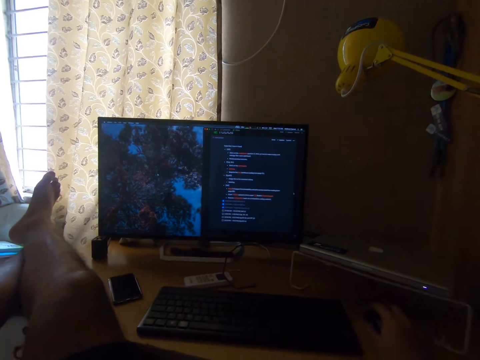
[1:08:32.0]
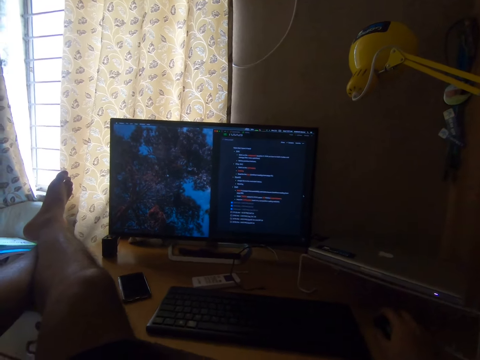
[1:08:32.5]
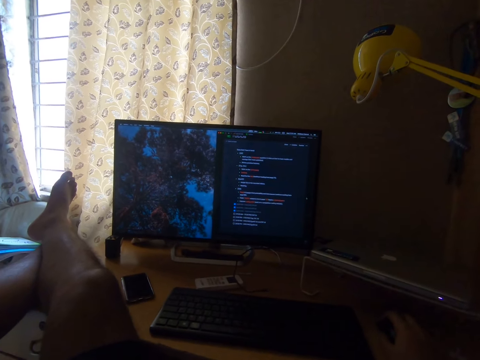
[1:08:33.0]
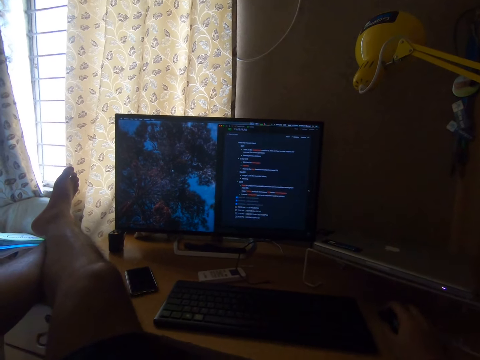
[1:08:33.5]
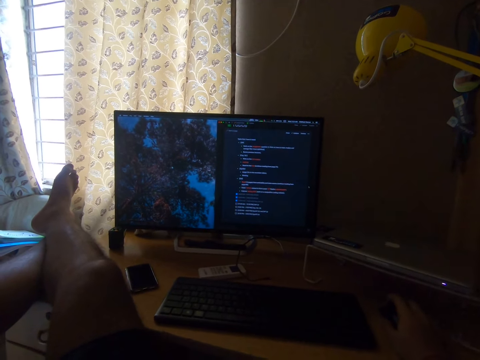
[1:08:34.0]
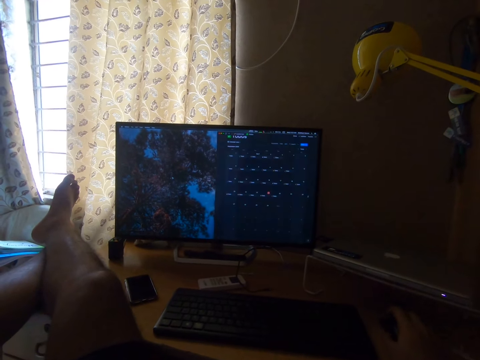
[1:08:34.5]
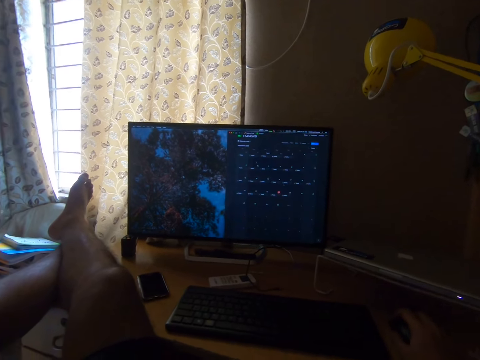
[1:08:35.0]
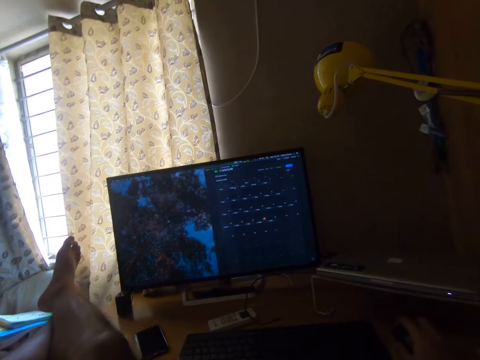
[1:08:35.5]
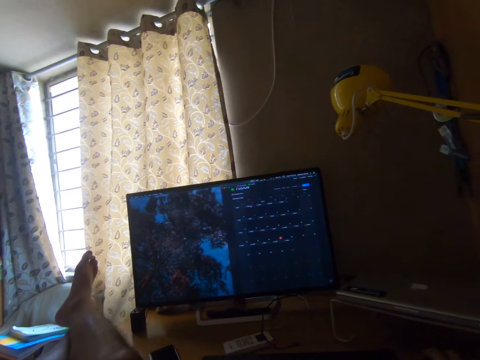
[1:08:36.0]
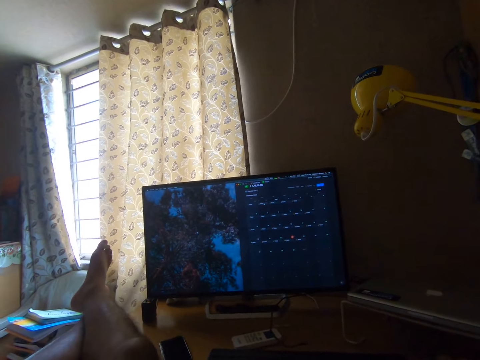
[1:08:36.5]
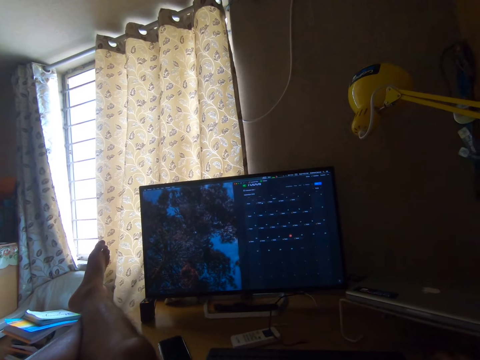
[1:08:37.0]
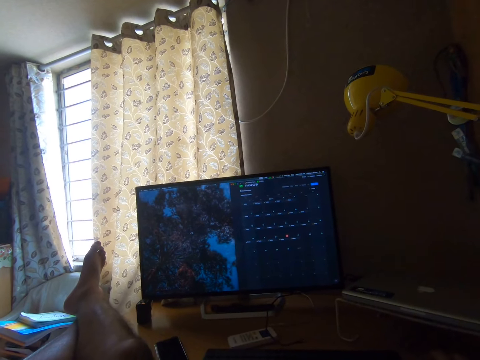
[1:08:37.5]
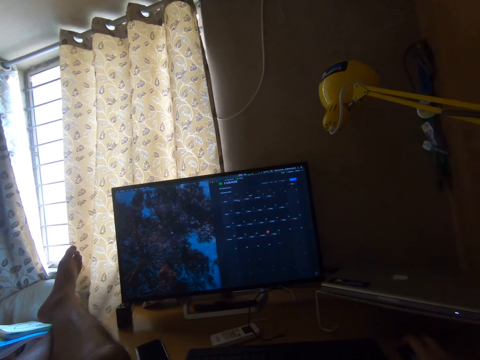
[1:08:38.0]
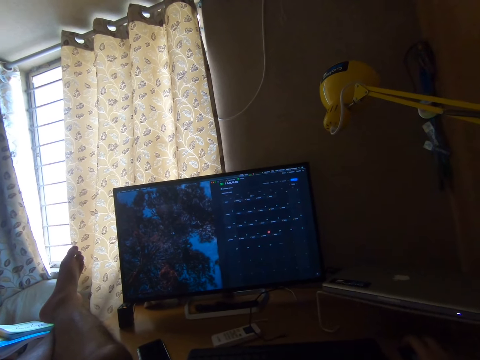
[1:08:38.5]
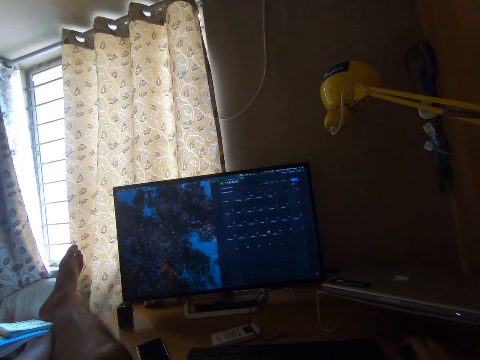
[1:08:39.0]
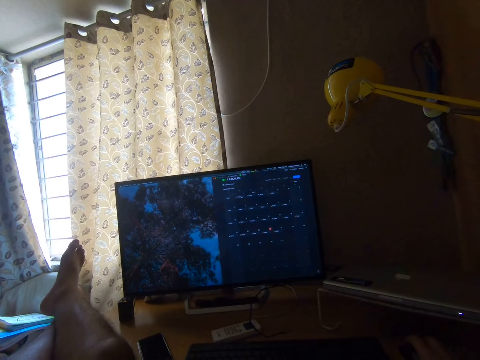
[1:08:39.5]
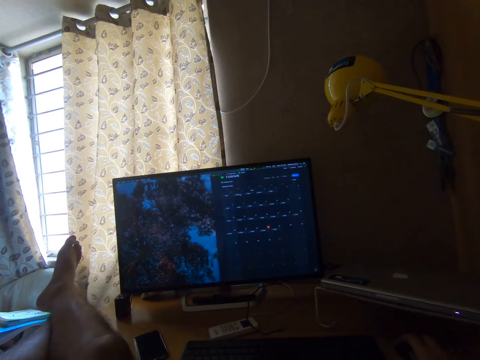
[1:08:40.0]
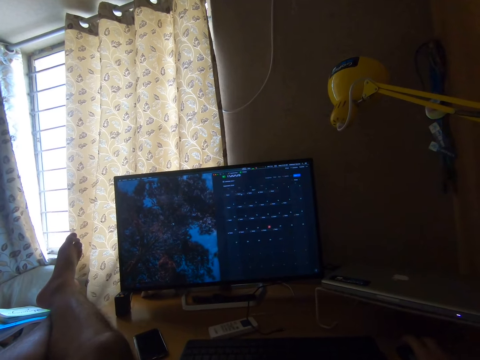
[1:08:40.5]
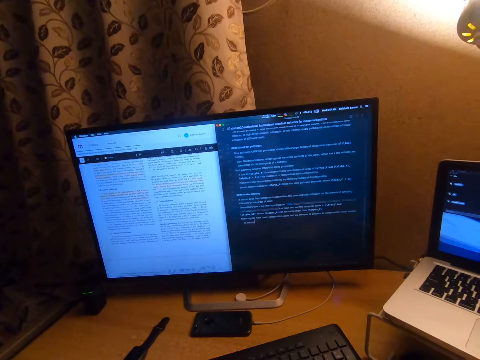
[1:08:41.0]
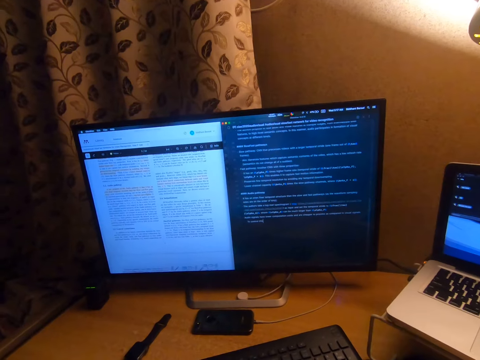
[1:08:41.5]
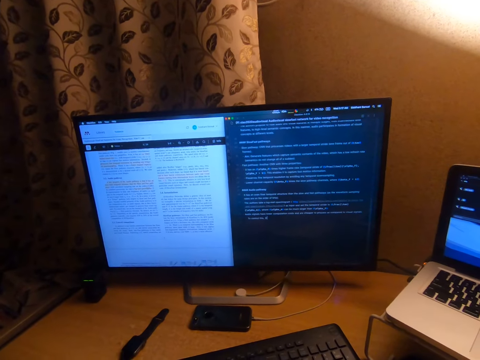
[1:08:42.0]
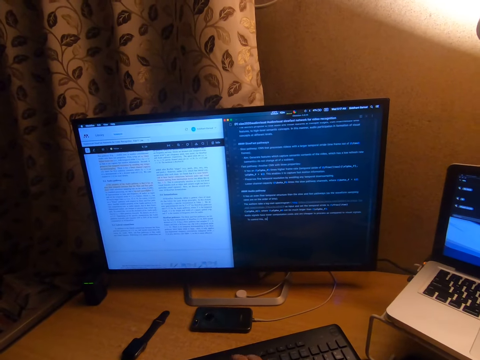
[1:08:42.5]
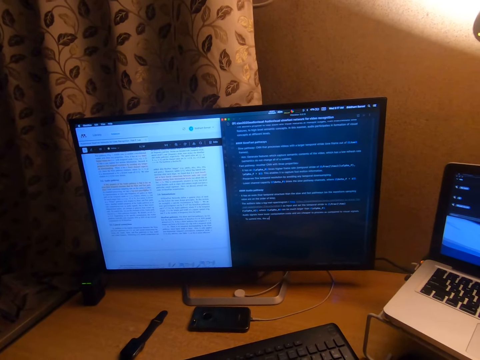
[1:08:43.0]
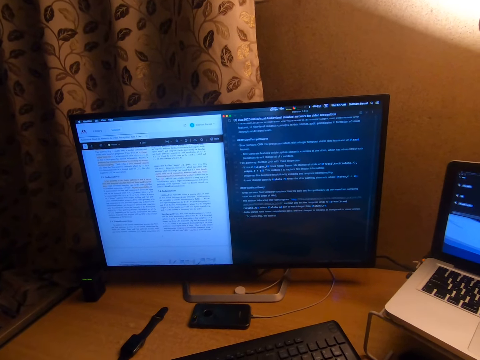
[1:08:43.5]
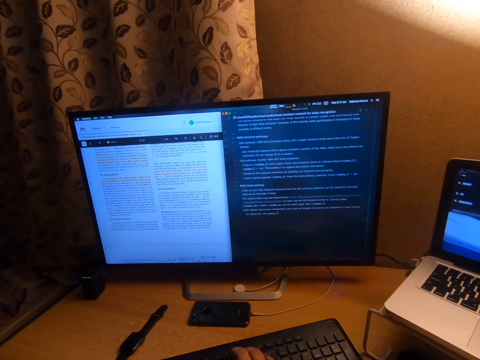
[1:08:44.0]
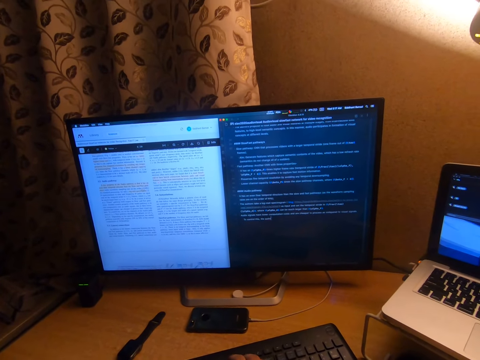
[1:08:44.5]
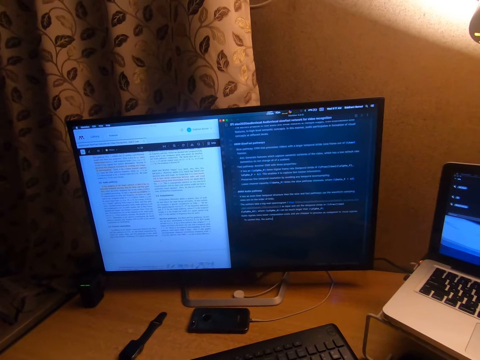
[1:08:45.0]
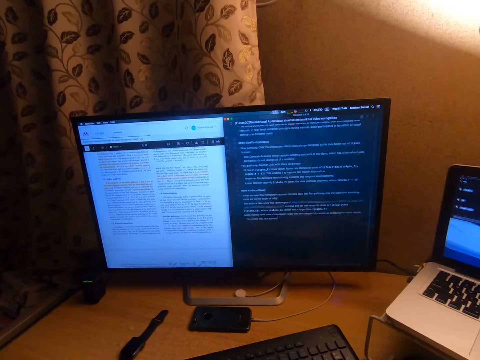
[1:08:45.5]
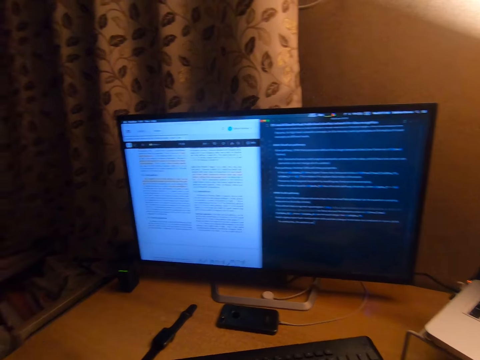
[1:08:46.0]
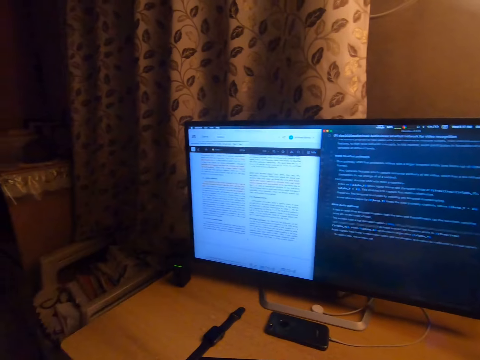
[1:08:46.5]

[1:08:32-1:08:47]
The camera wearer looks at the monitor. He works on the desktop computer on the table. He types on a keyboard with his right hand.

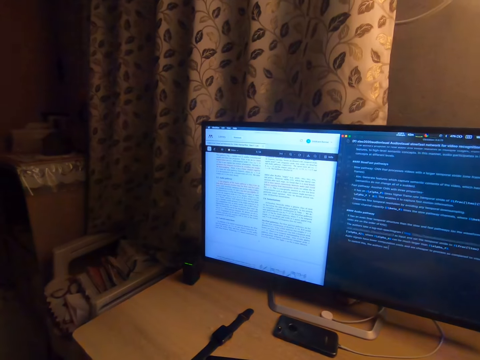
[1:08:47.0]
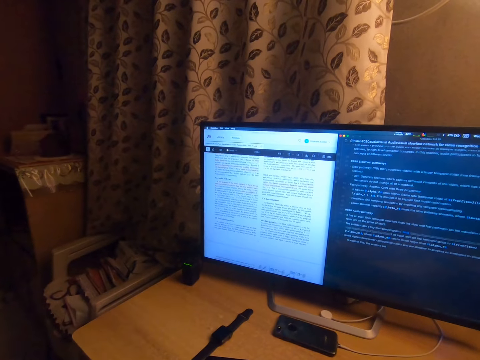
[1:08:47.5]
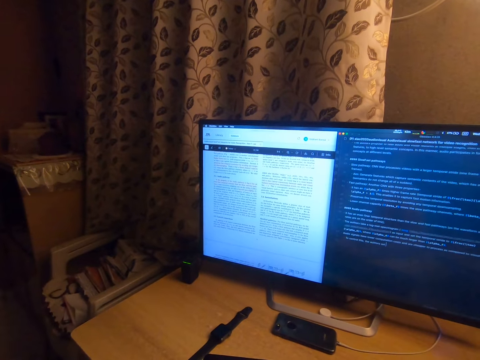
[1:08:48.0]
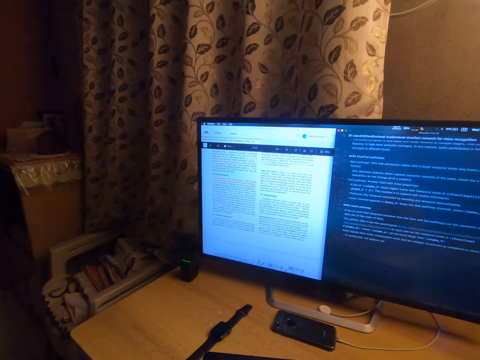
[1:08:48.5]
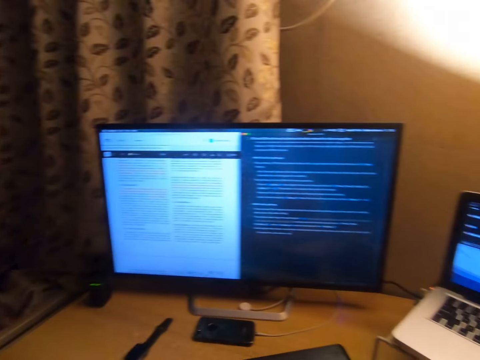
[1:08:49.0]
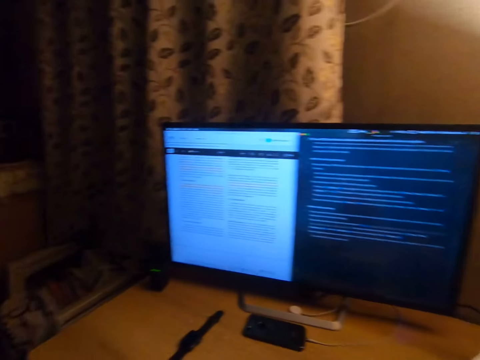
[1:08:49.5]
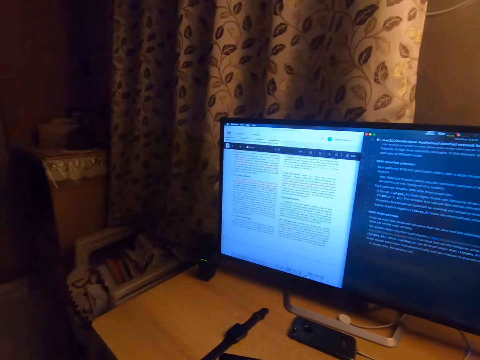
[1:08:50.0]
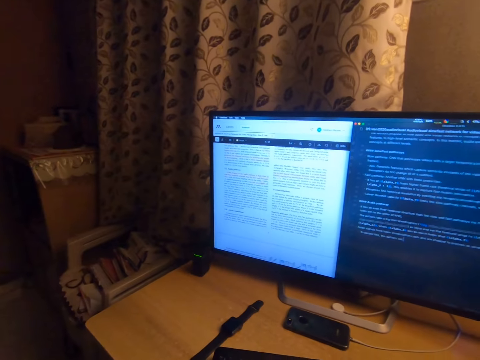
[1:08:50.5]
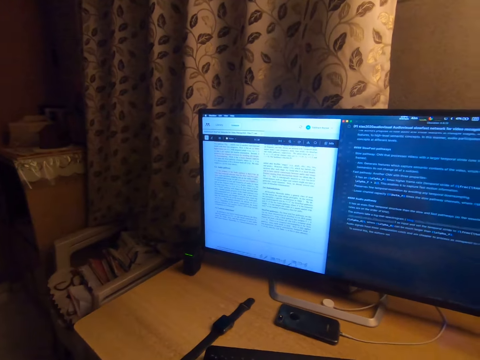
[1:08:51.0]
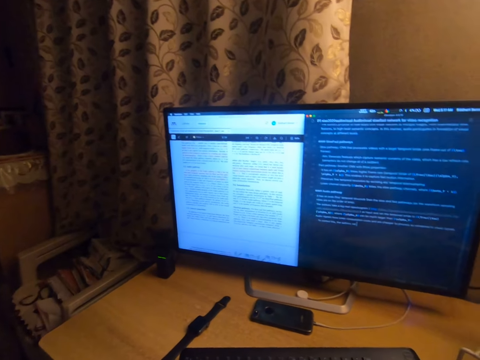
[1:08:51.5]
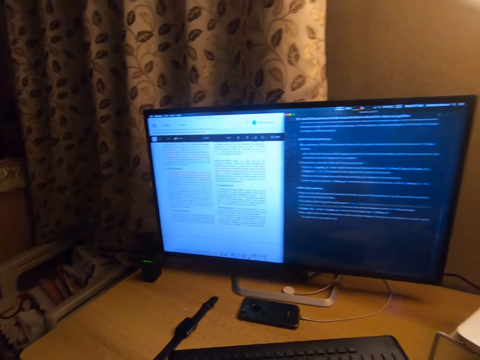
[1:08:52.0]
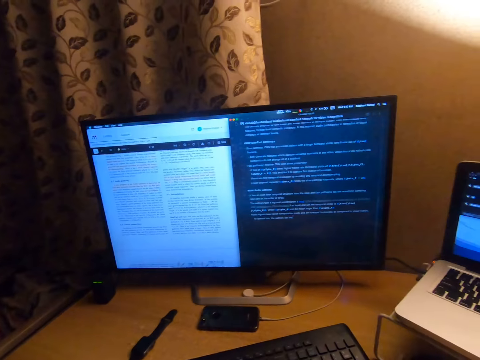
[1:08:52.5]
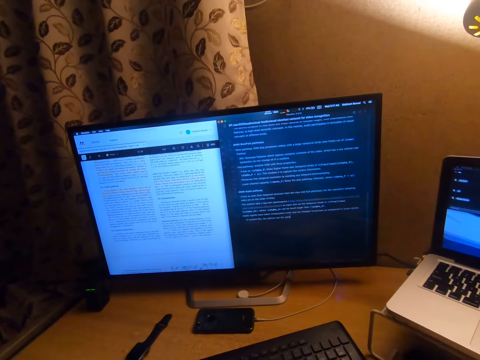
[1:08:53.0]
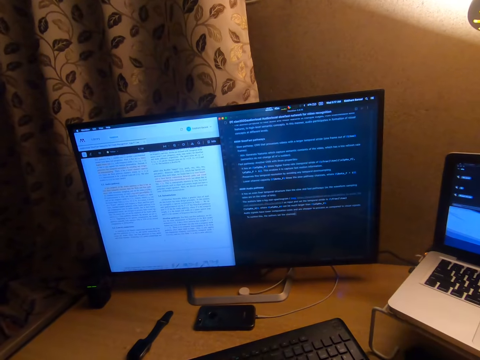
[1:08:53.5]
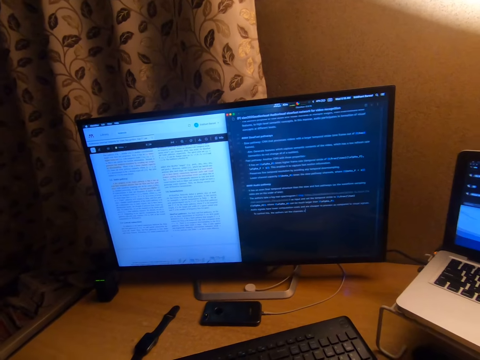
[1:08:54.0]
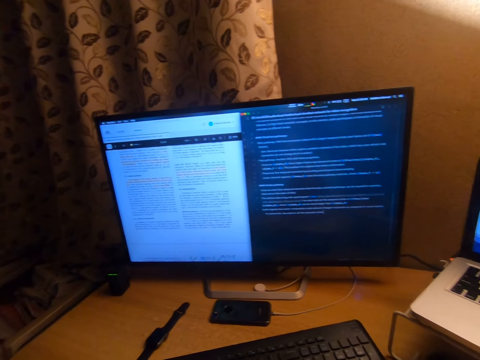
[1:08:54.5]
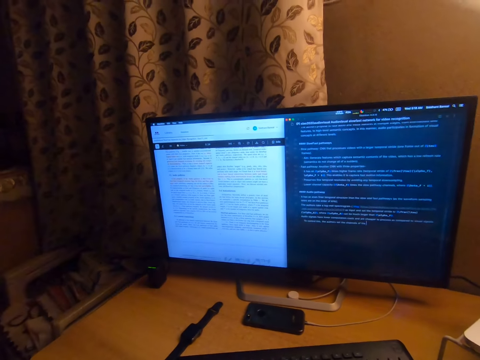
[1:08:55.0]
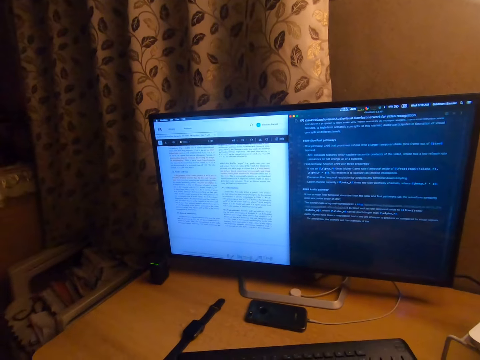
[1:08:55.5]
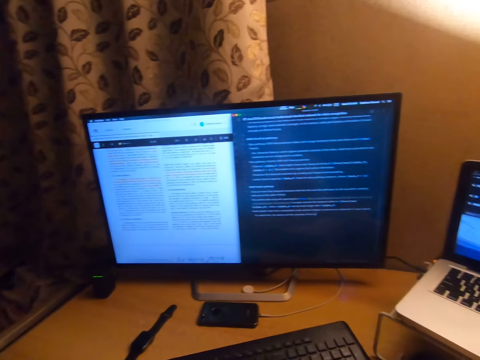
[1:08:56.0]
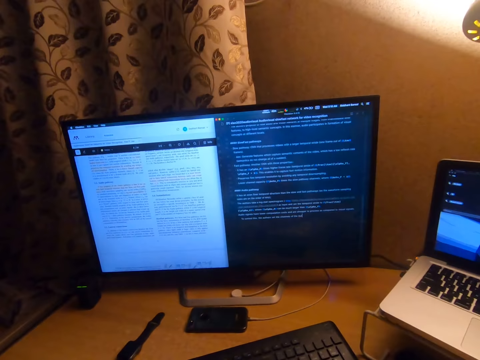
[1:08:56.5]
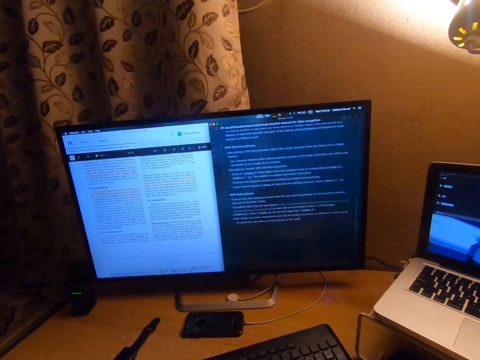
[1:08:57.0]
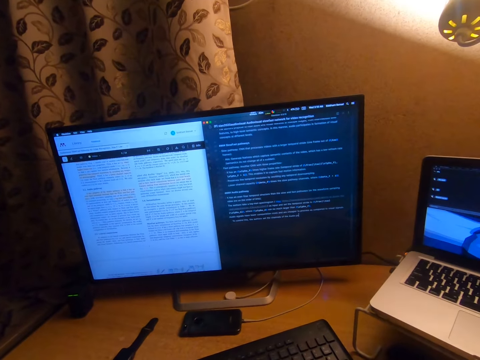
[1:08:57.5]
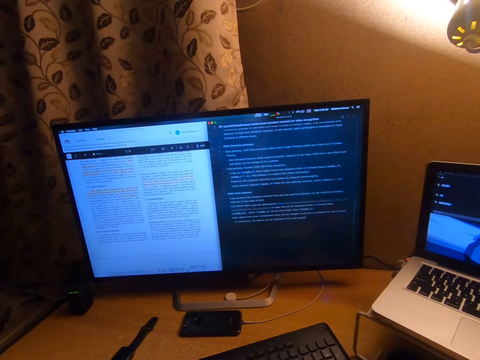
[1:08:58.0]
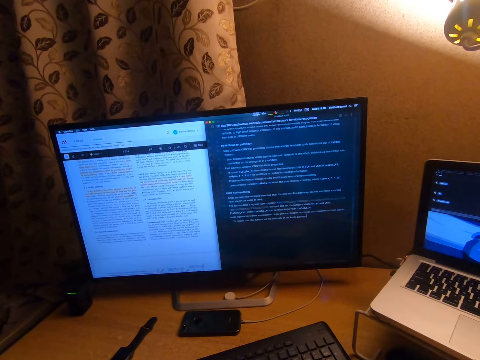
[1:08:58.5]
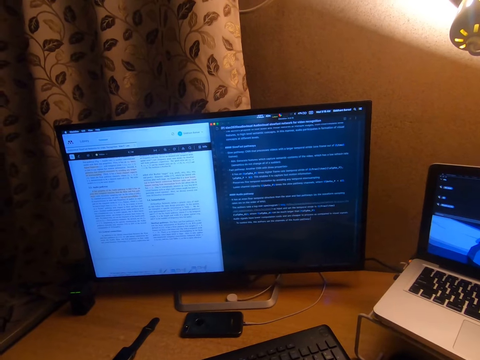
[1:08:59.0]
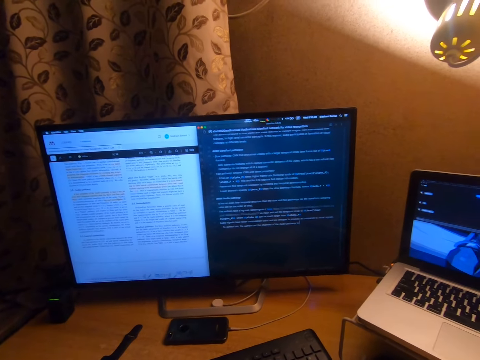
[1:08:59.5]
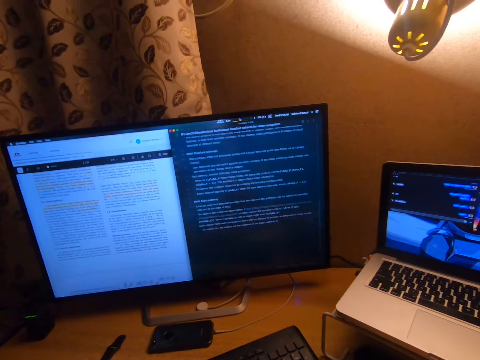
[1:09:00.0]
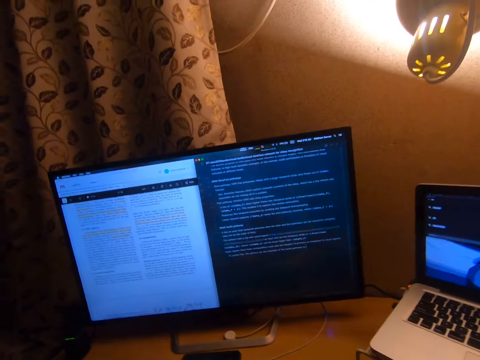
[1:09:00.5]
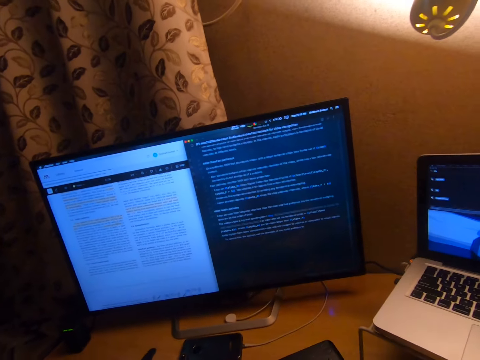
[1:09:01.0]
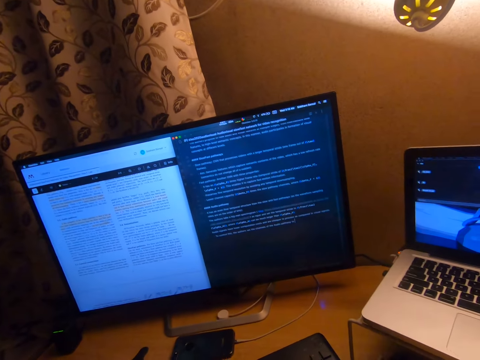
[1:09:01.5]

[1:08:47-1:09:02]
The camera wearer looks around. They look at a monitor. They look around. They look at the monitor.
